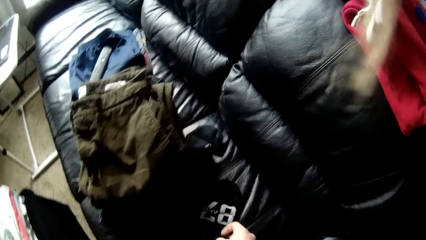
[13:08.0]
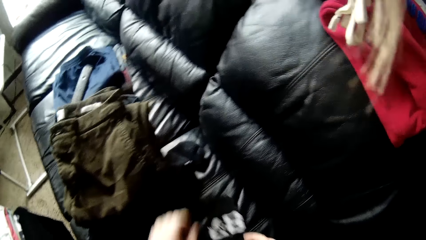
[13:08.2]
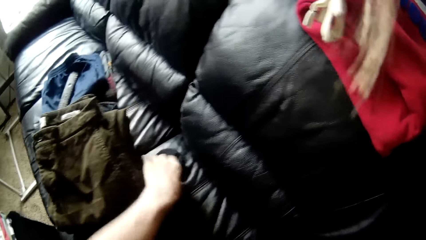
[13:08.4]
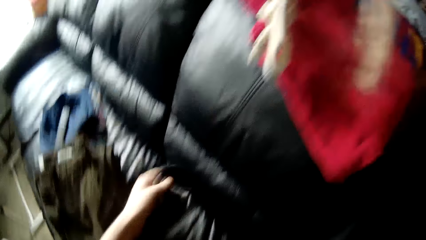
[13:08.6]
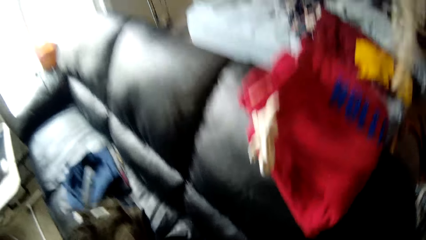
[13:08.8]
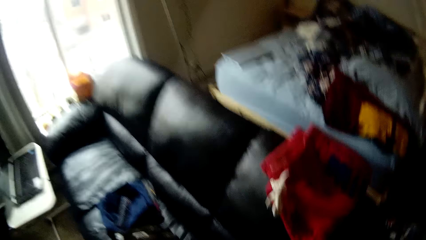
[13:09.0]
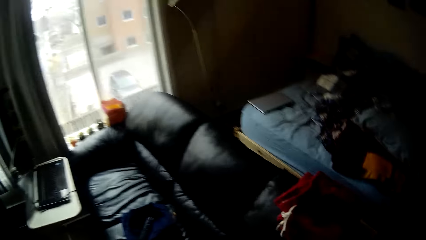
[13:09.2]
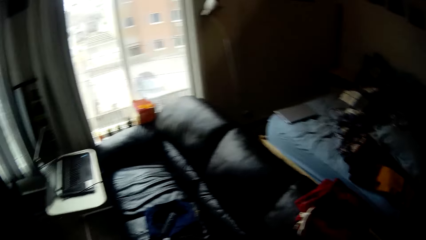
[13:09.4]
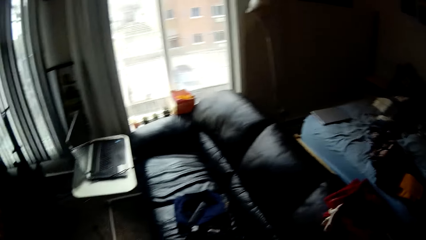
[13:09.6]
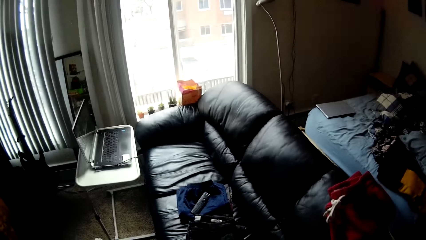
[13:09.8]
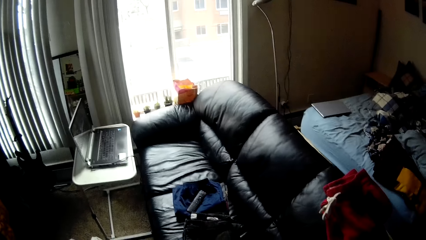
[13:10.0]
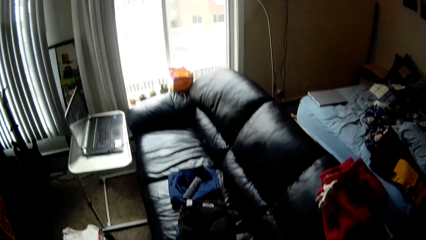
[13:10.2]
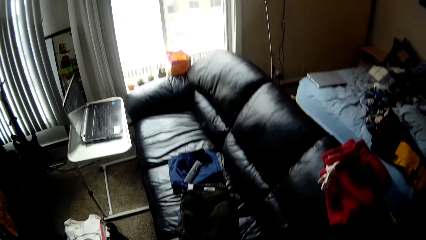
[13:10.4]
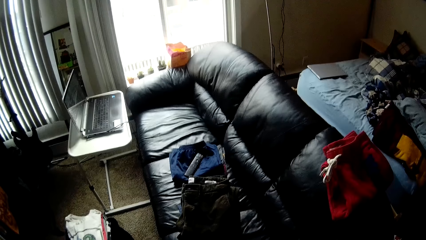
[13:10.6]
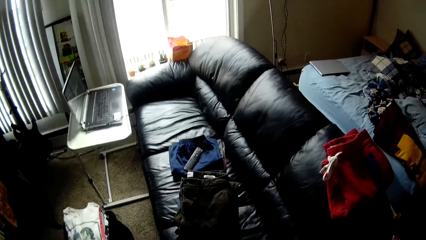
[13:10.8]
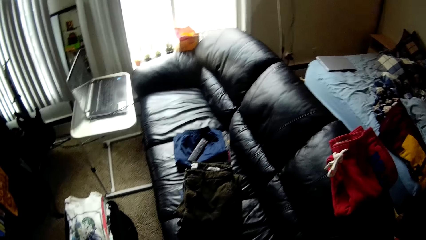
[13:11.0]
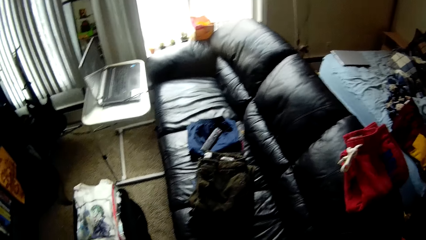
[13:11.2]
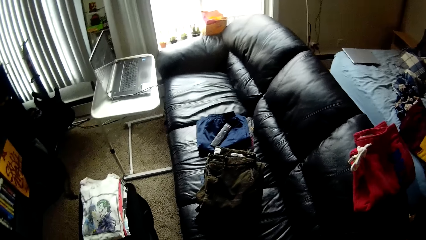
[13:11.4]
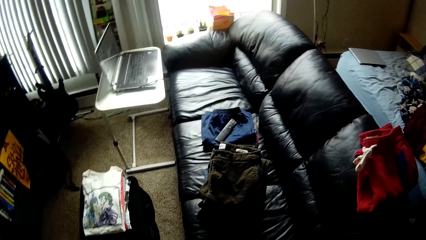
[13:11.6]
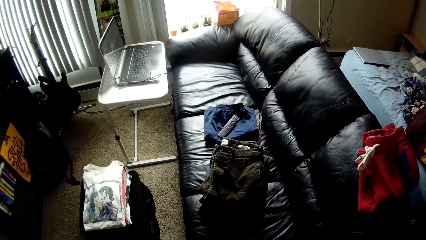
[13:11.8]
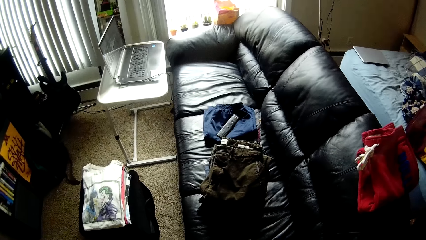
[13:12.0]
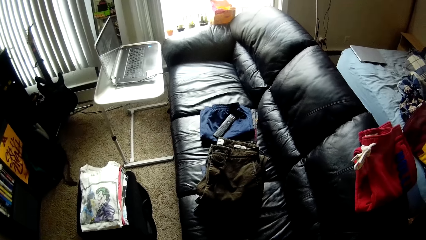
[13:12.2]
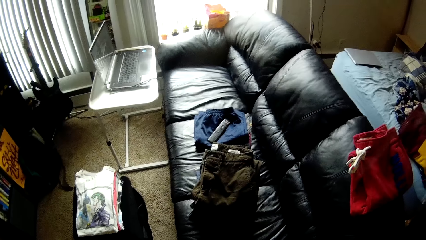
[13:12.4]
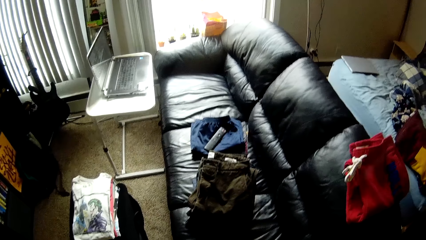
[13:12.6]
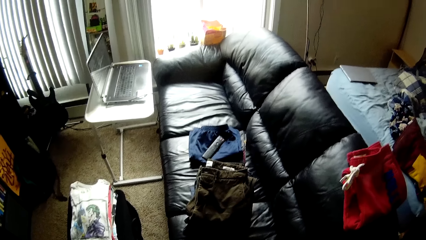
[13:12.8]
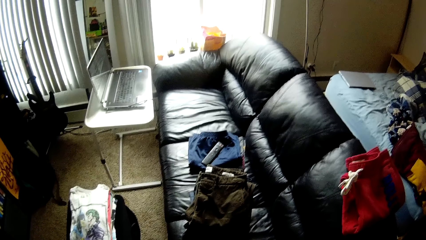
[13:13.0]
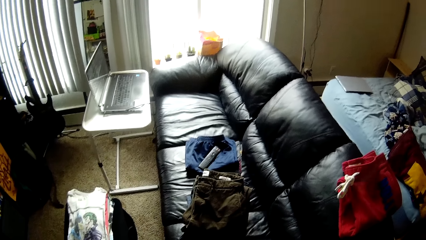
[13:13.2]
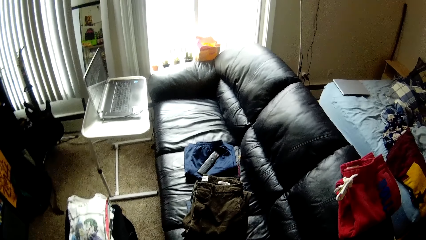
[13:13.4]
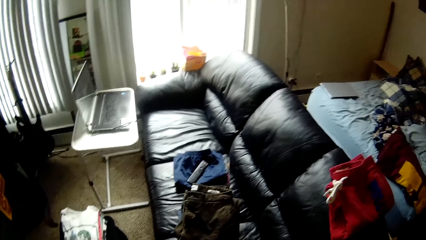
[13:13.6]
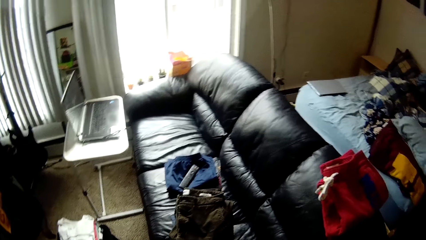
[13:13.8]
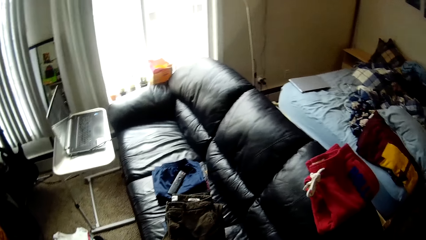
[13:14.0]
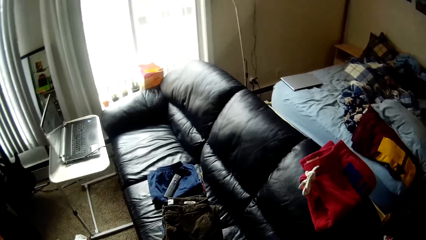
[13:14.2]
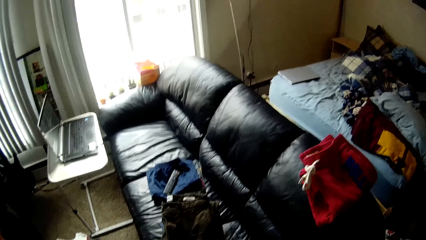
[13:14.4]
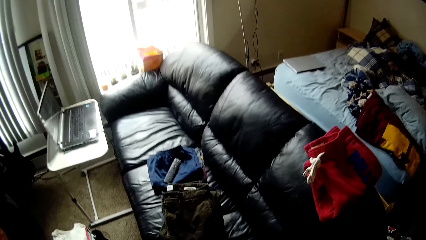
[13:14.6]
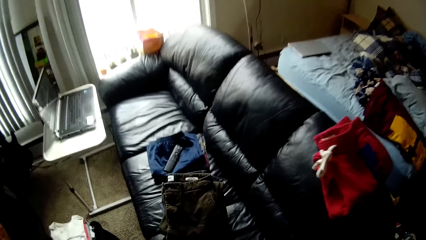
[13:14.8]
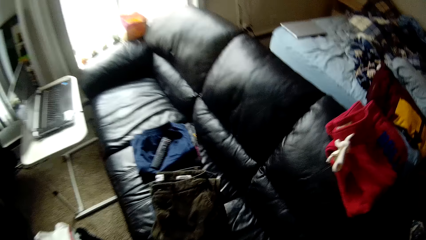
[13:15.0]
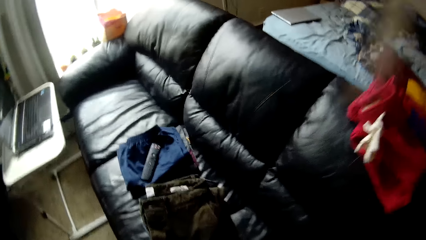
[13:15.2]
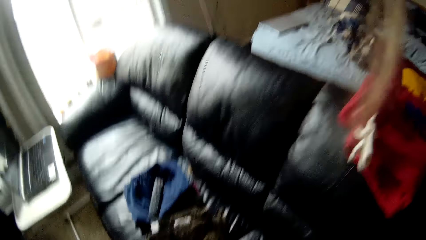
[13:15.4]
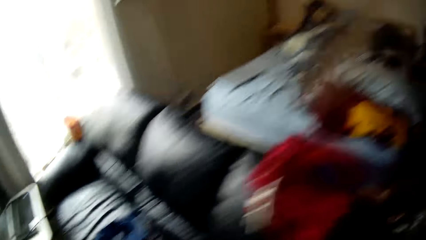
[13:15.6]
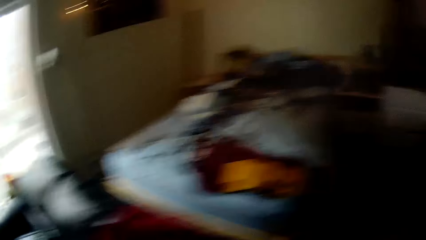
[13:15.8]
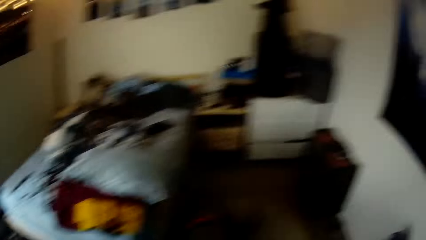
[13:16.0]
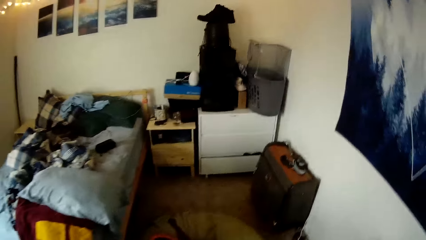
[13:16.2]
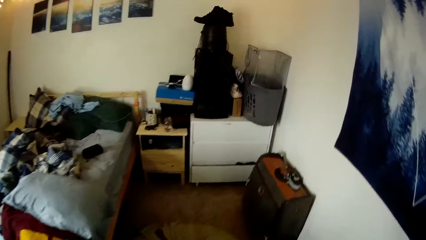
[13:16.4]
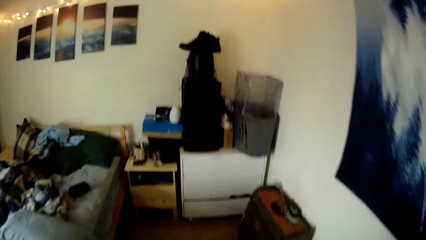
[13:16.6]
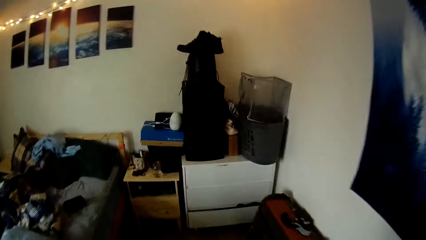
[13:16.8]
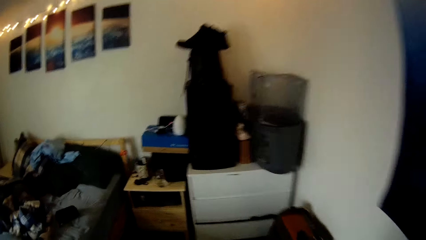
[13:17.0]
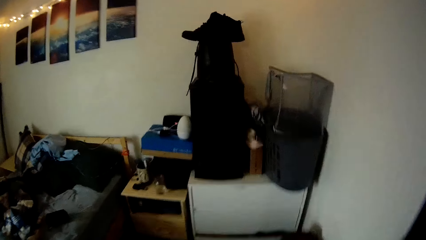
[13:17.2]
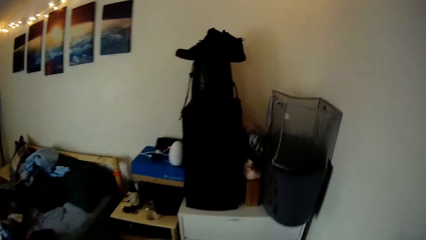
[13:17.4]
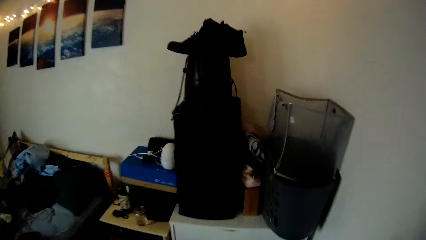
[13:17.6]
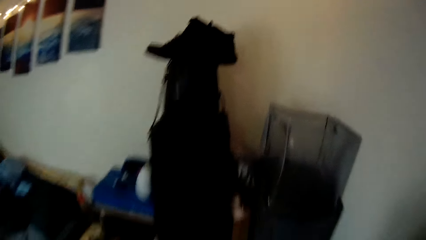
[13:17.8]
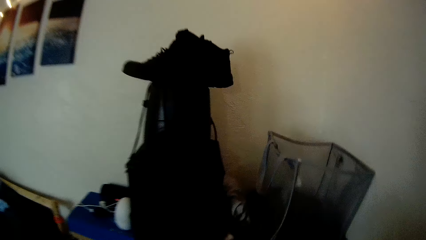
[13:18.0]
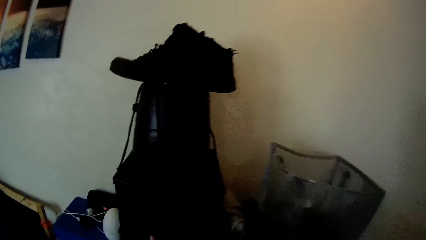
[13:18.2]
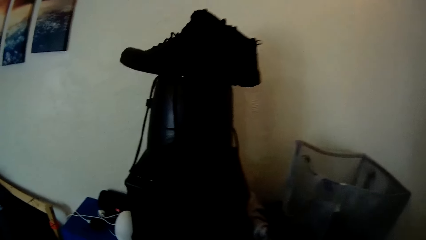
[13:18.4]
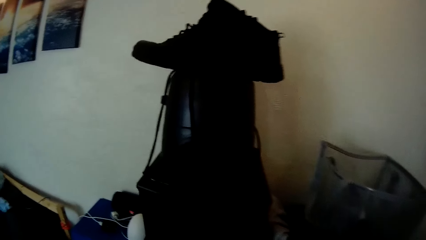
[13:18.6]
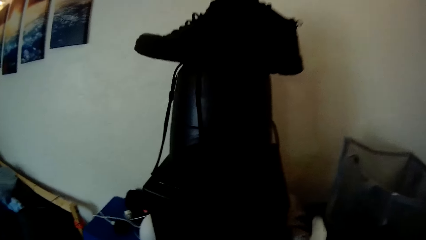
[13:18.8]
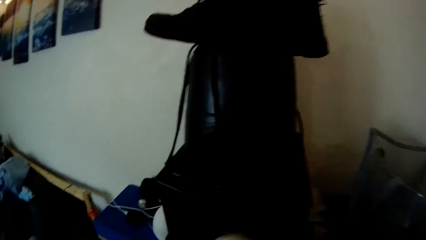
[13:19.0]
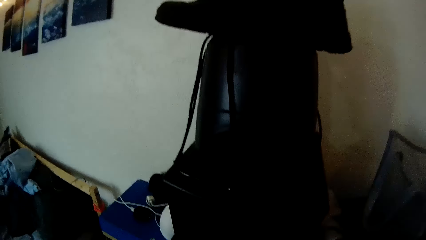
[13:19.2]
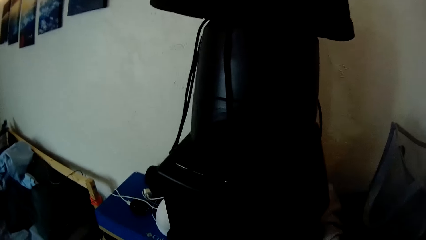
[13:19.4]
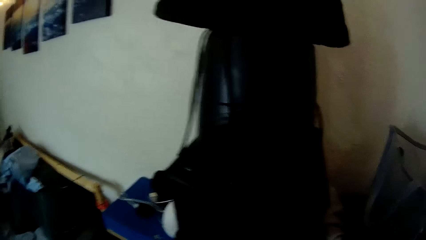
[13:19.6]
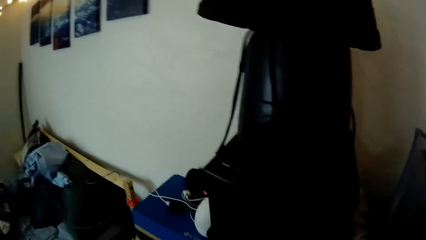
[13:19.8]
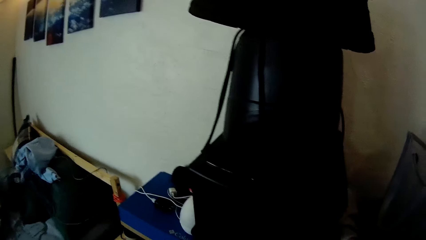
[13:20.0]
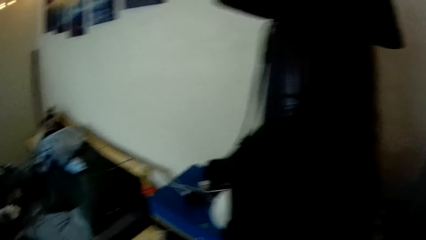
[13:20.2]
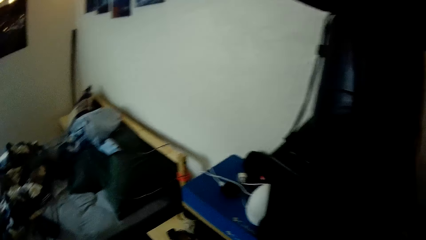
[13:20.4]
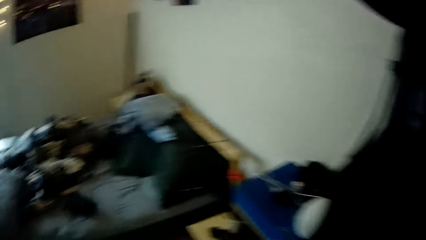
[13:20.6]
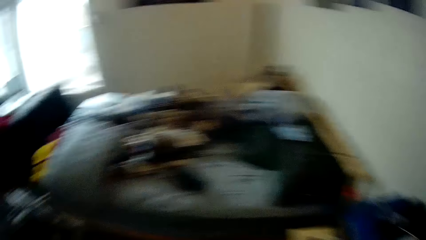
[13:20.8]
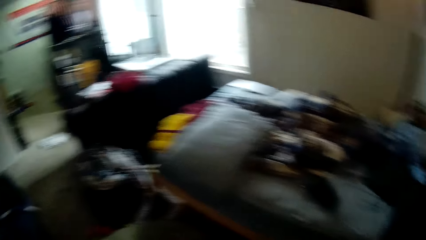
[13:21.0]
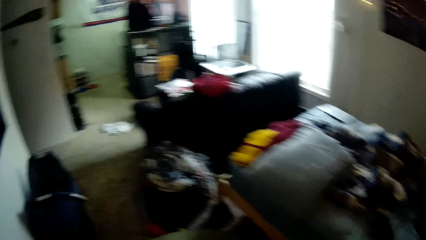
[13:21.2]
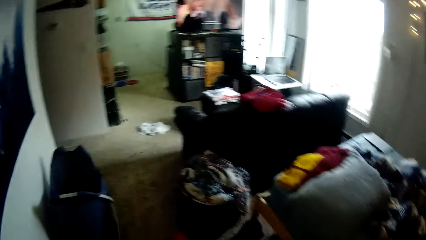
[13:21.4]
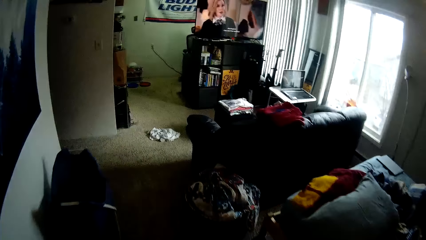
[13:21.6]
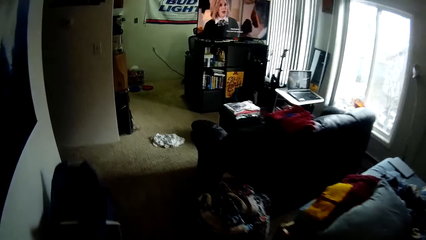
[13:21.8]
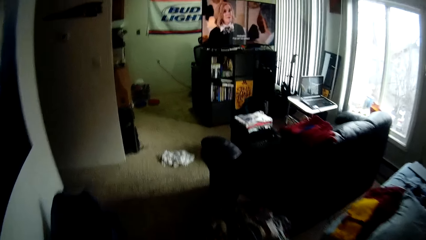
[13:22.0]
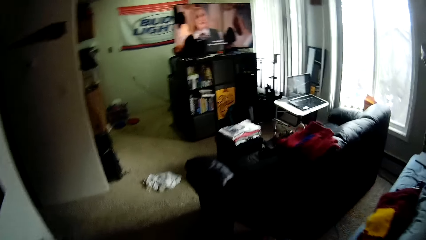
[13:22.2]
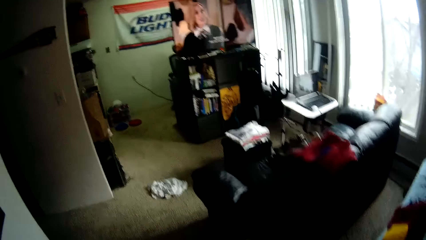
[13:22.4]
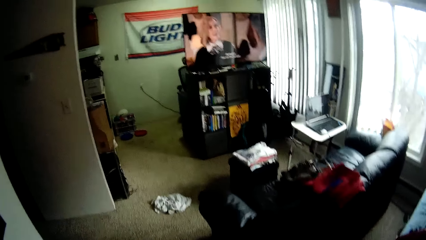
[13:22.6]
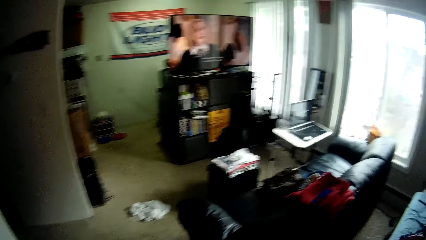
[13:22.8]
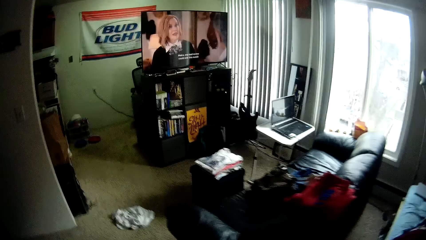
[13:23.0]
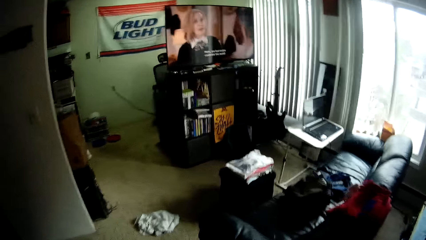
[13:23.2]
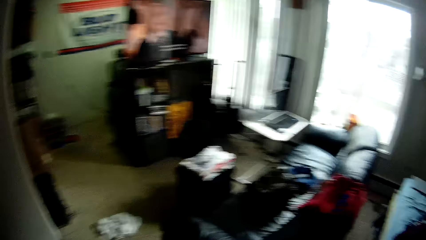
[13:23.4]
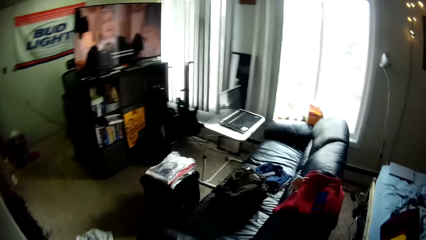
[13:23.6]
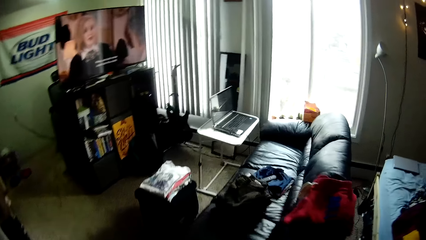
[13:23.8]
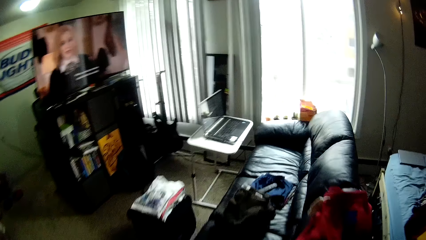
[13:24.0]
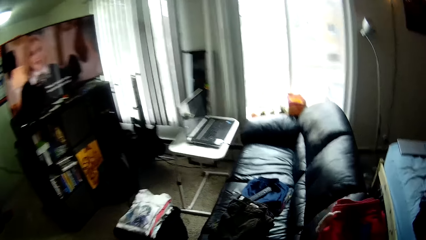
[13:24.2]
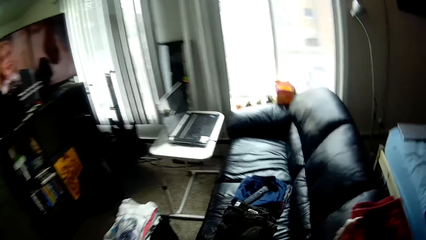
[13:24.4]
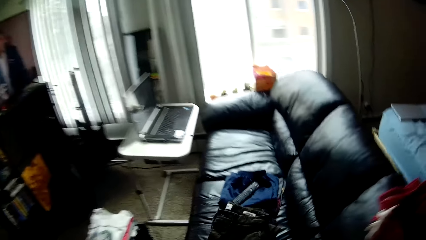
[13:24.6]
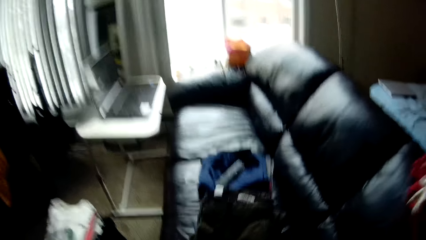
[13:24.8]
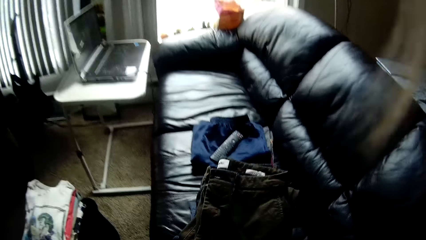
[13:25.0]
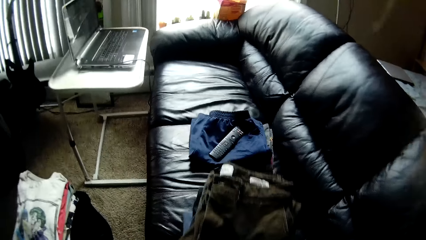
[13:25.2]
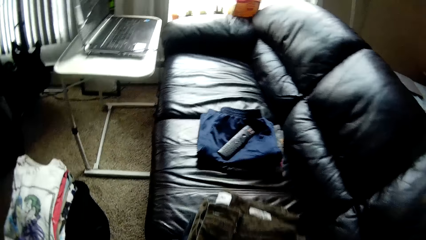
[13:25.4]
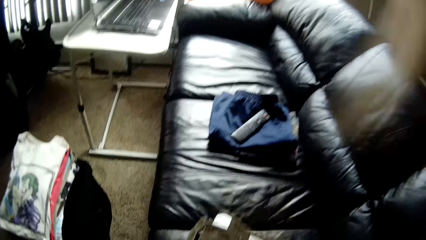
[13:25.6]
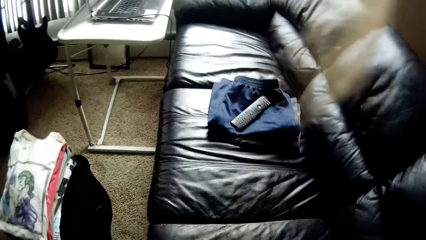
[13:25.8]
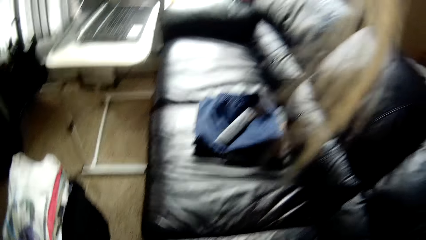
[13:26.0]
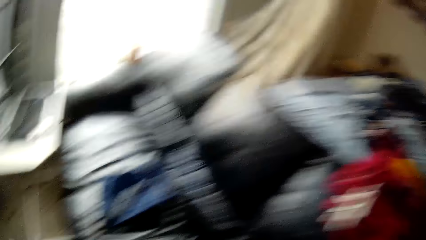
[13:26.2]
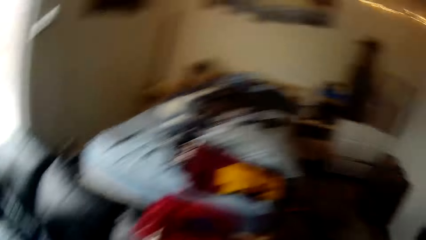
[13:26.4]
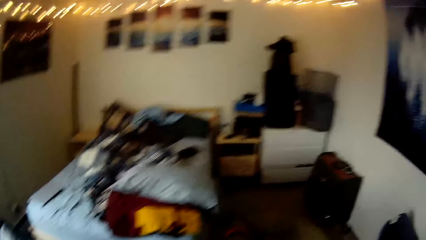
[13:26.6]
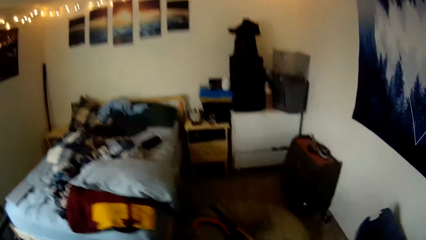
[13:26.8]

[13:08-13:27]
The camera wearer takes a cloth from the sofa with her right hand. She takes a charger with her left hand from the sofa. She walks around the house. She stands beside the chest of drawers. She walks around the house. She carries the stack of clothes on the sofa with both hands.
